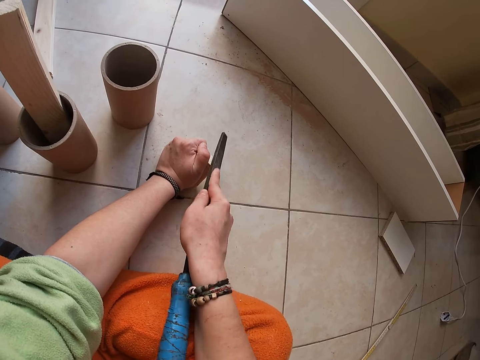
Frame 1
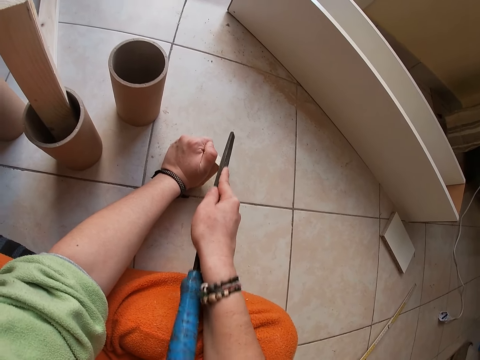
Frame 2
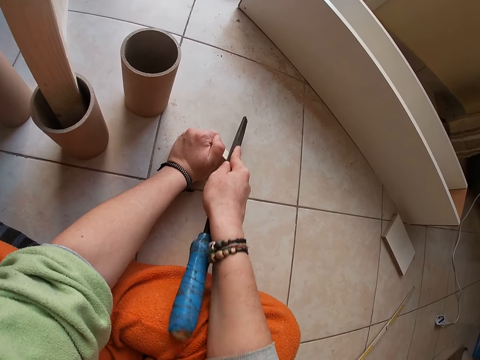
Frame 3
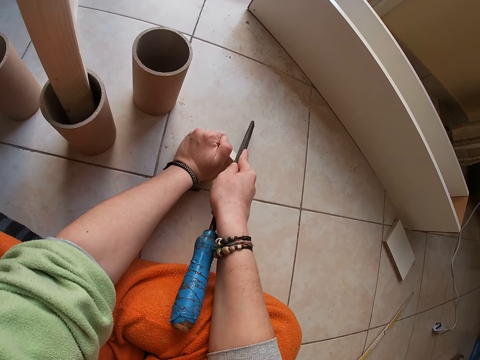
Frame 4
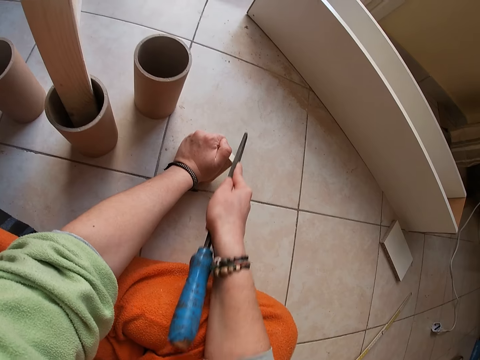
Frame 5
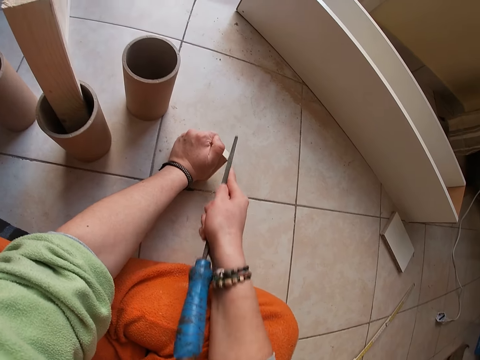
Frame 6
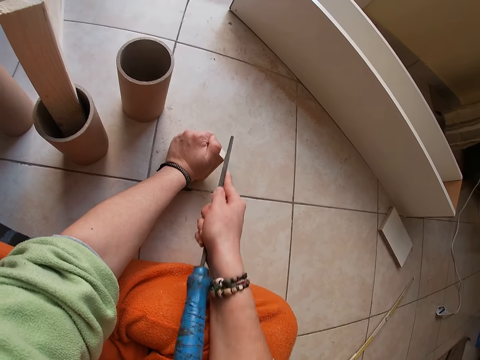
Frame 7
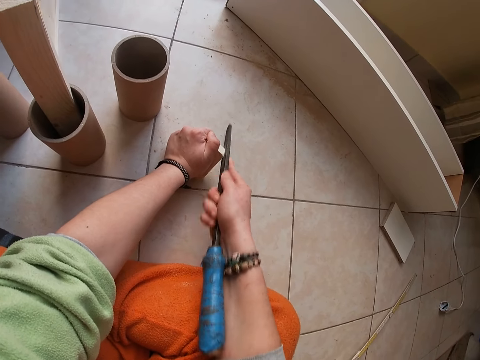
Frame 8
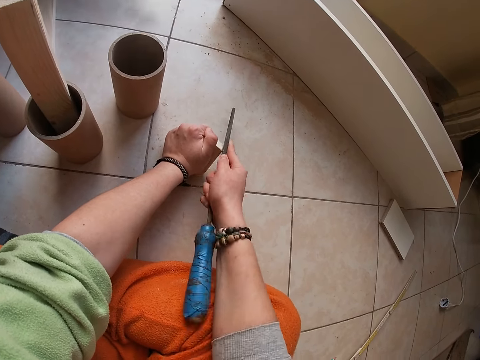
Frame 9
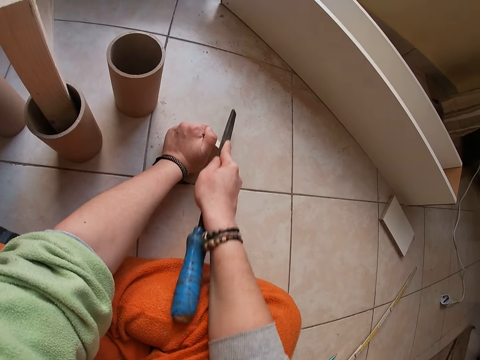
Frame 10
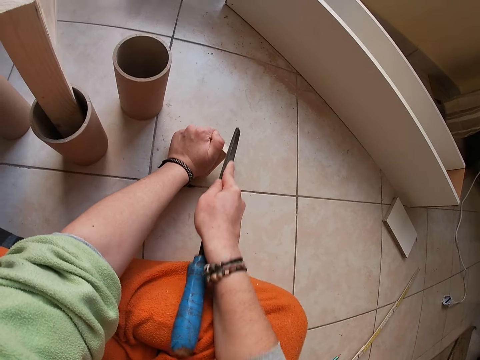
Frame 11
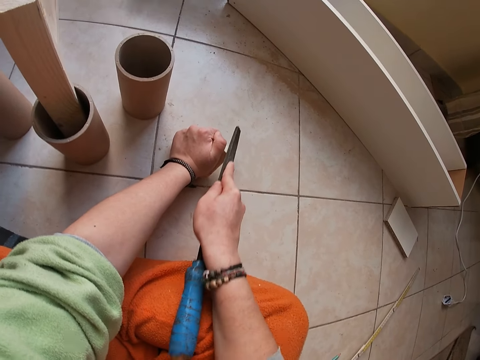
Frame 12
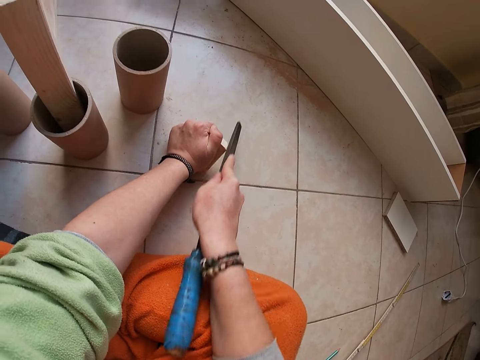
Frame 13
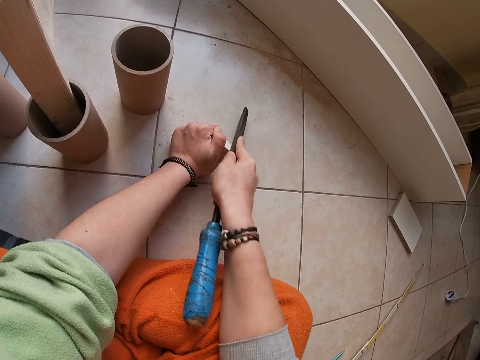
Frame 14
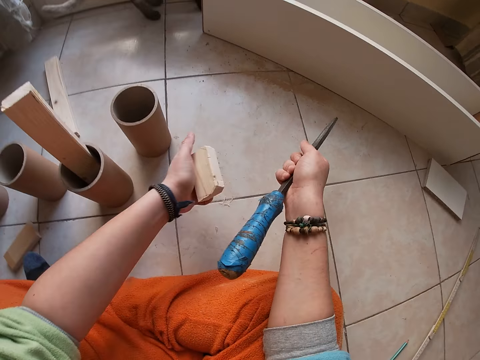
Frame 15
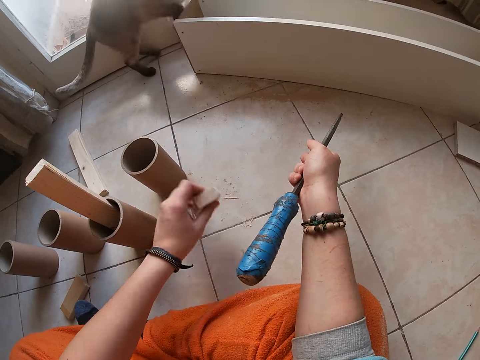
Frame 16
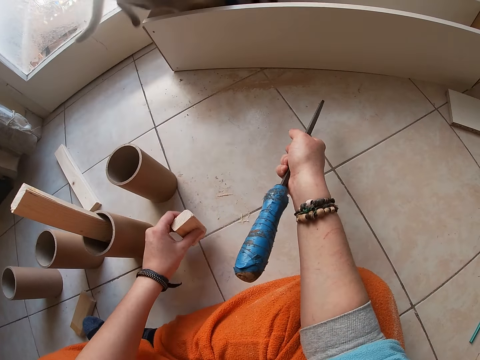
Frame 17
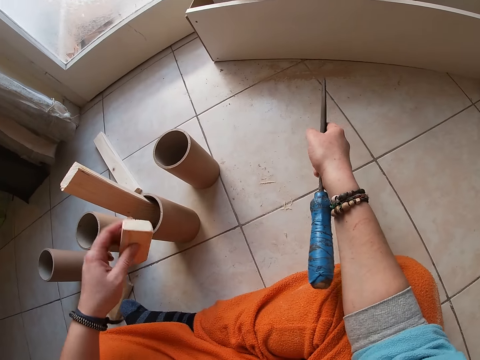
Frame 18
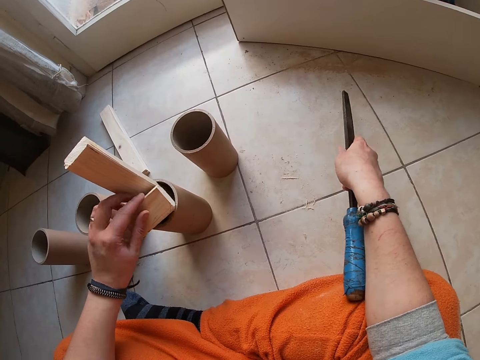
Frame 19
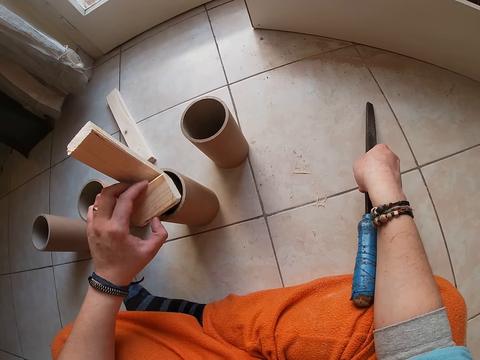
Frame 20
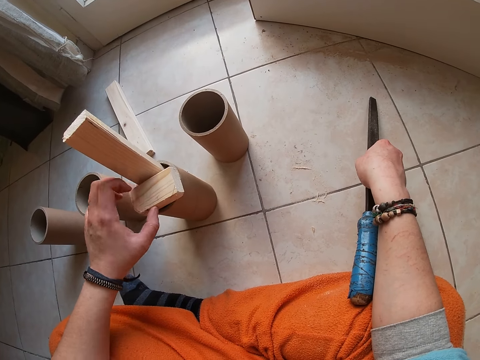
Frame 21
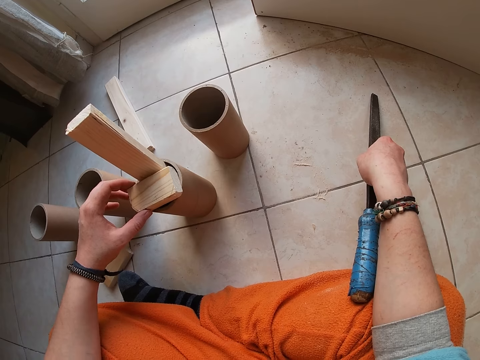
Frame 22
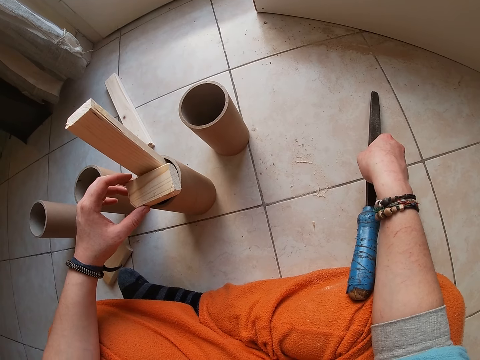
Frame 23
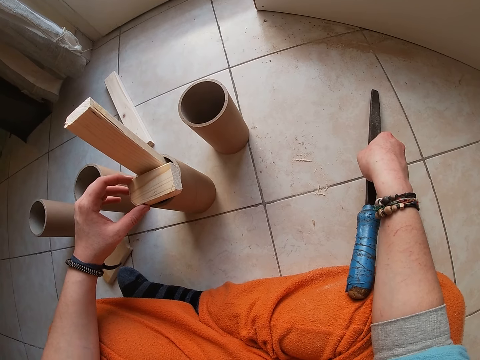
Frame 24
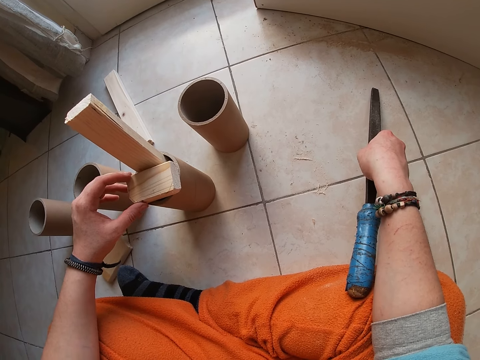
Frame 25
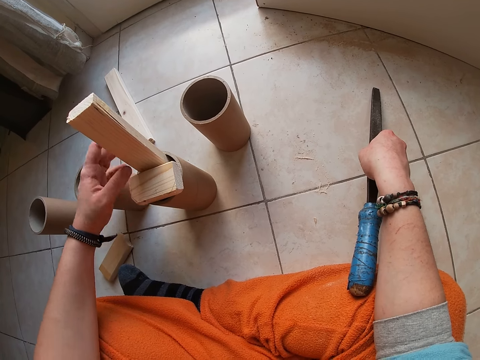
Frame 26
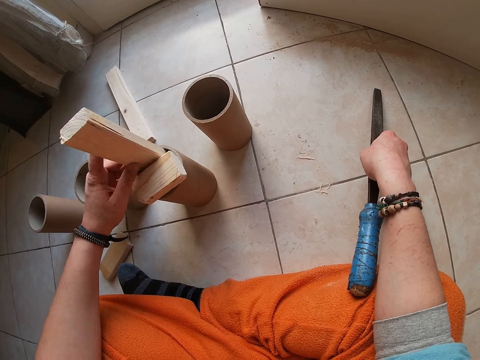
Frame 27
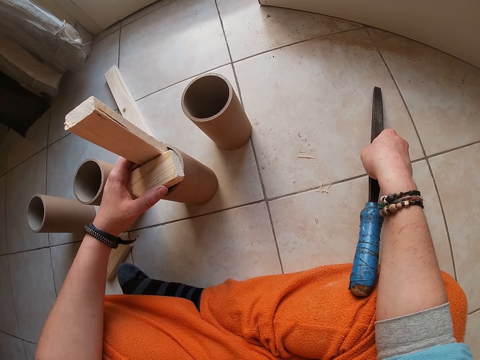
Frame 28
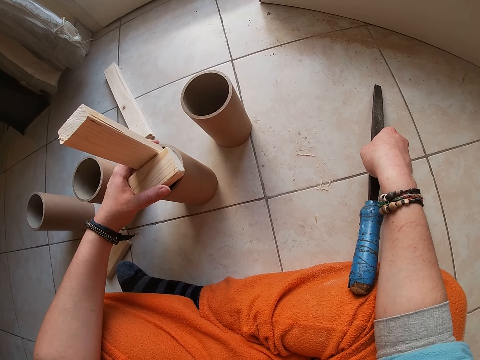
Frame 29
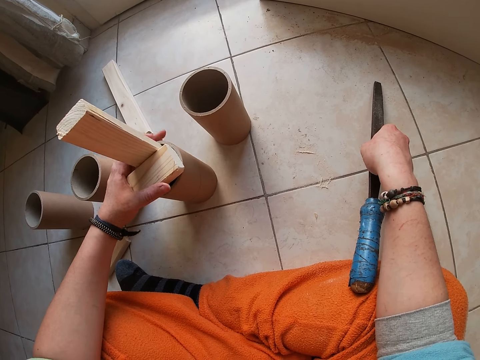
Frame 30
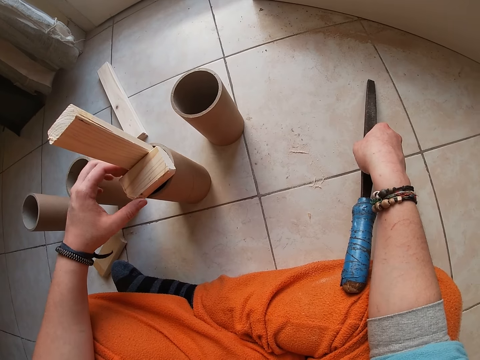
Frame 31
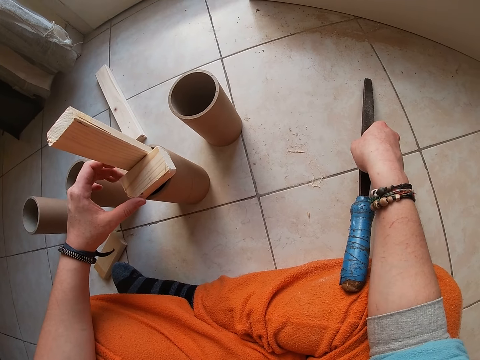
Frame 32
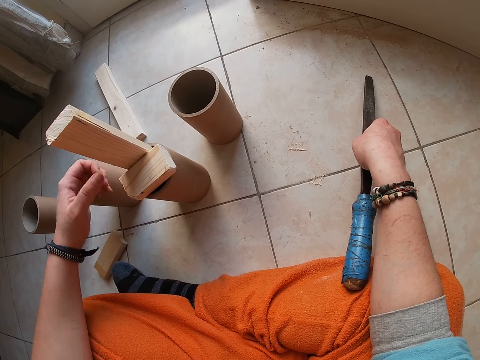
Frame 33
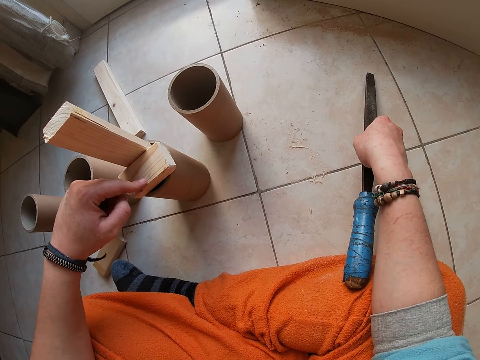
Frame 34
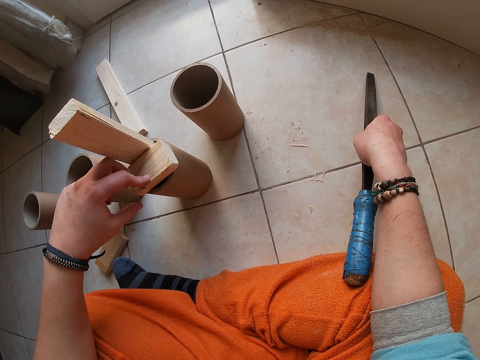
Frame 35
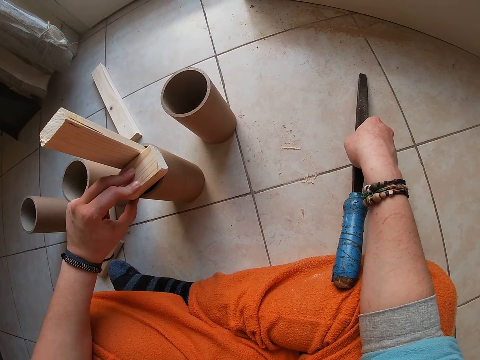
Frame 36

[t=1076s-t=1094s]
The camera wearer takes a closer look at the woodblock in his left hand. He dusts the woodblock in his left hand on the floor. The cat jumps into the wooden case on the floor. The camera wearer takes a closer look at the woodblock in his left hand. He places the woodblock in his left hand on the cardboard tube. He sets the woodblock on the cardboard tube with his left hand. He fixes the woods.

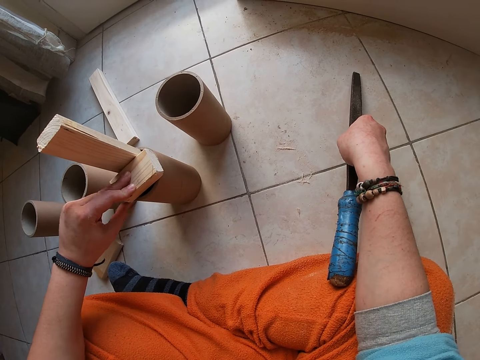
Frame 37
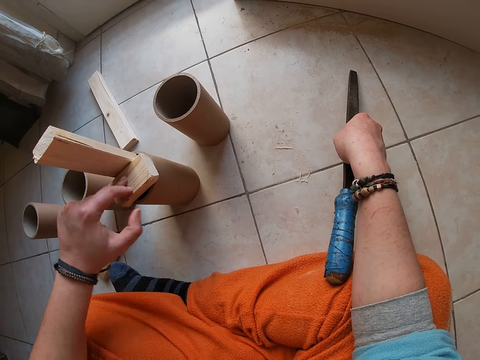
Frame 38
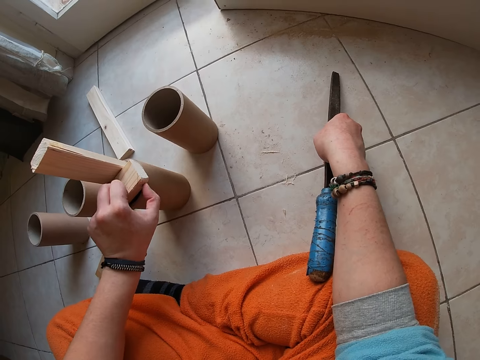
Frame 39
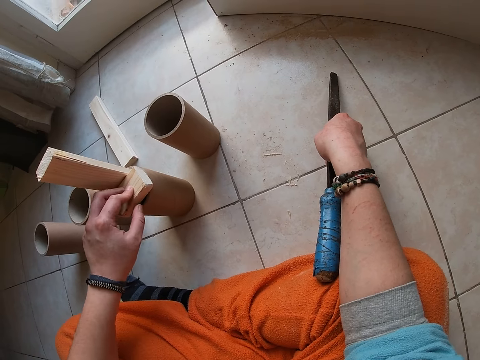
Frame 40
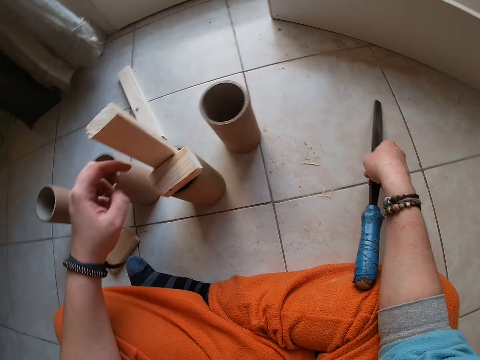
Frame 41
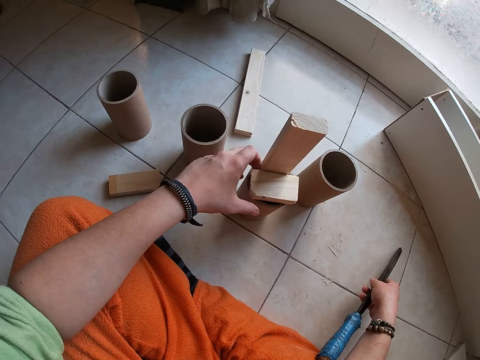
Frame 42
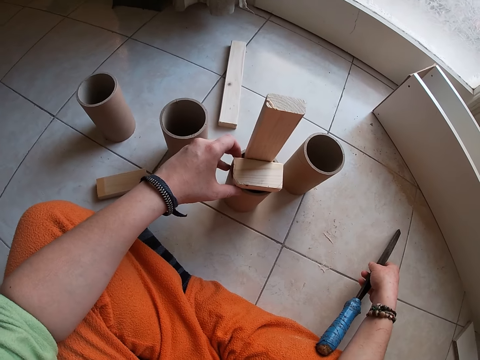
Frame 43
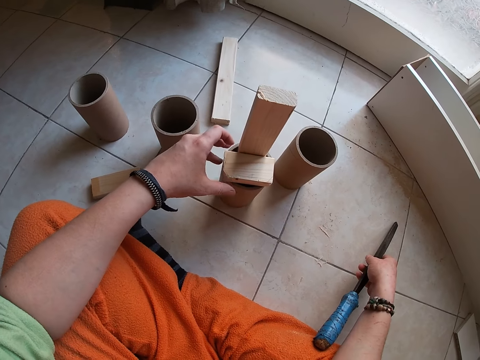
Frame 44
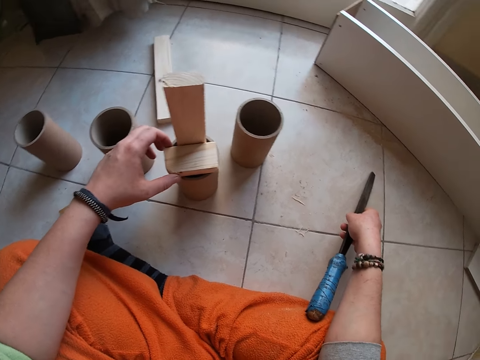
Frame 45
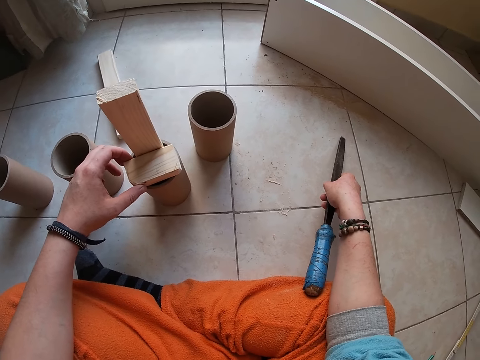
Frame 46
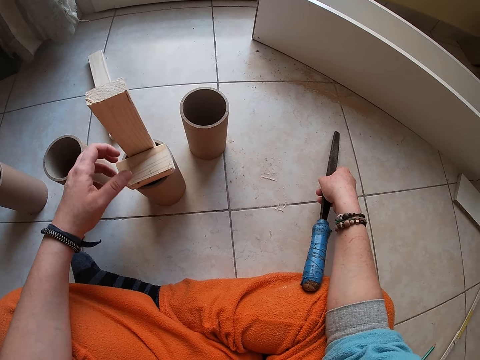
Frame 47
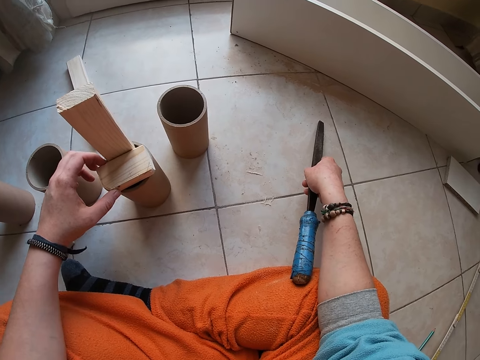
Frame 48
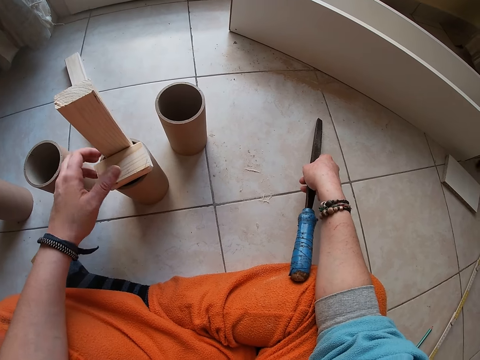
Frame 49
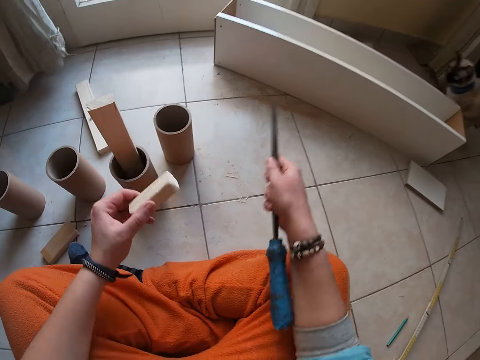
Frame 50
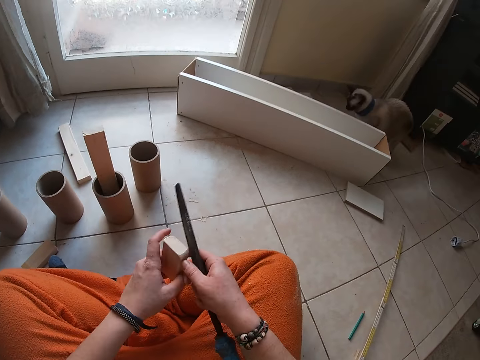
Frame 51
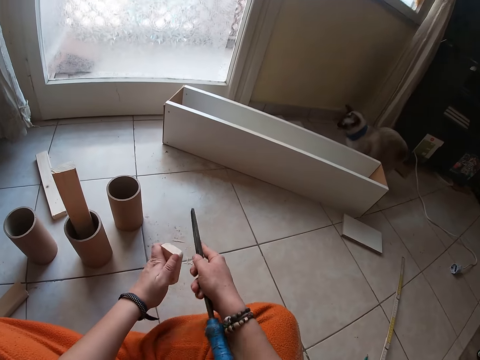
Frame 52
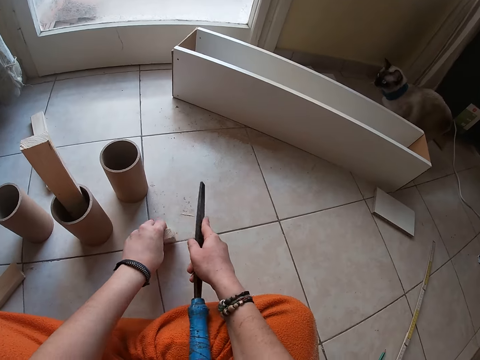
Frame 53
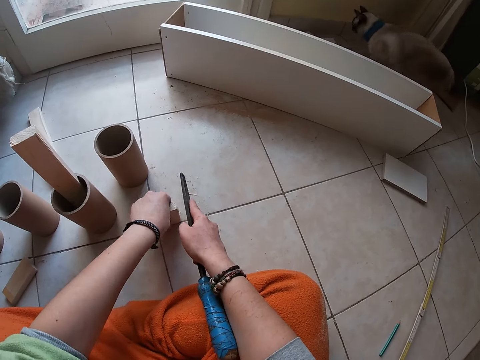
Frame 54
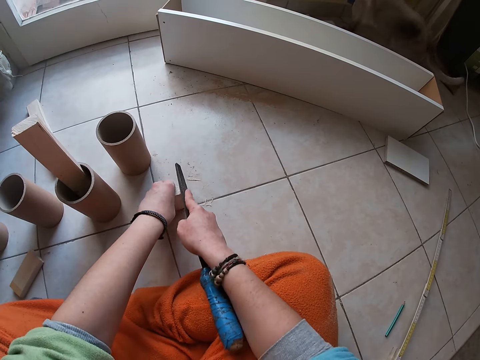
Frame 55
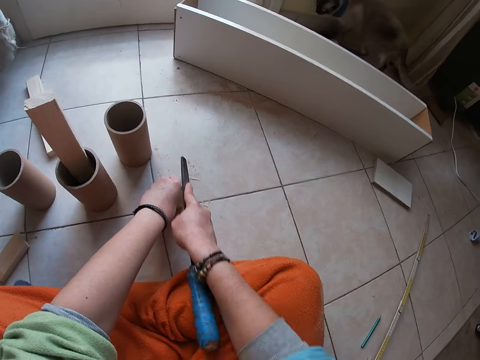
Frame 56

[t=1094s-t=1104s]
The camera wearer moves the wood. She lifts the small wood from the carton cylinder with her left hand. She holds the small wood in her hands. She places the small wood on the floor with her left hand. She smoothens the small wood with the hand file in her right hand.
